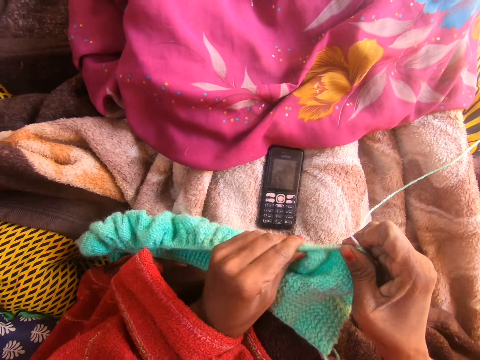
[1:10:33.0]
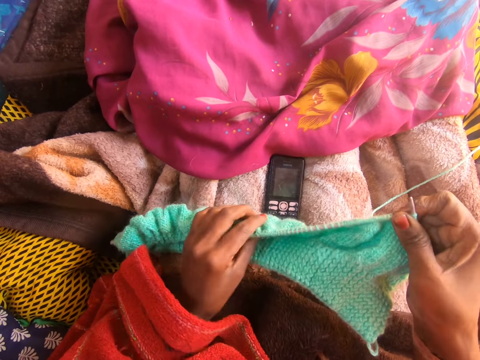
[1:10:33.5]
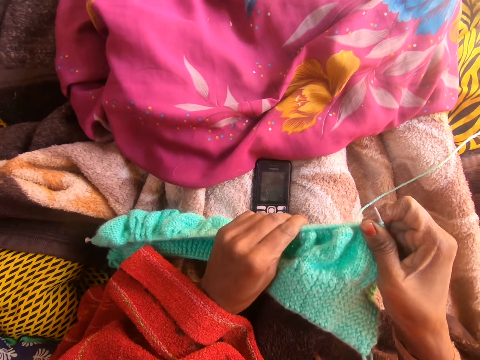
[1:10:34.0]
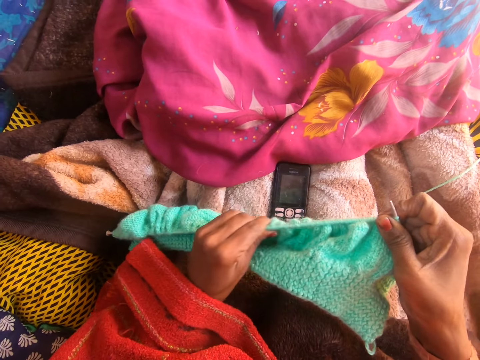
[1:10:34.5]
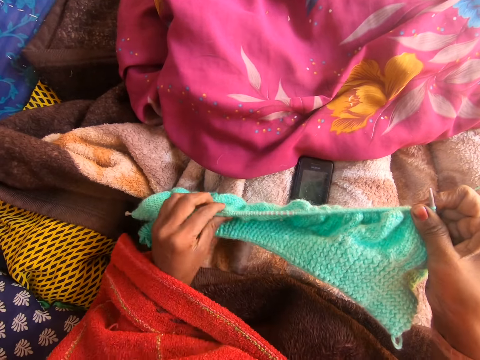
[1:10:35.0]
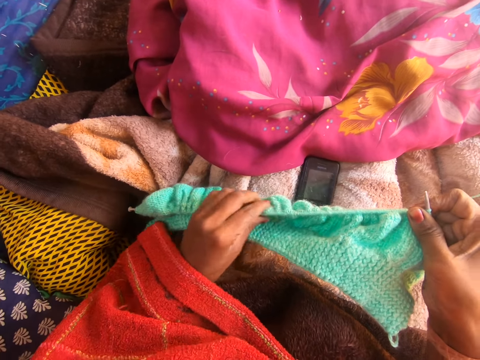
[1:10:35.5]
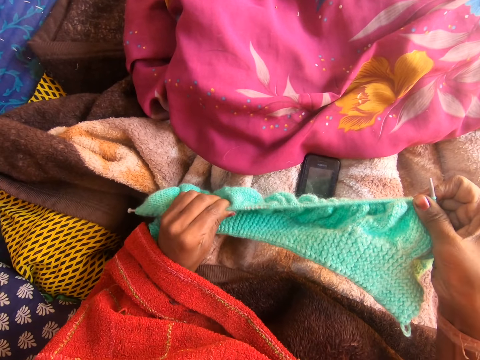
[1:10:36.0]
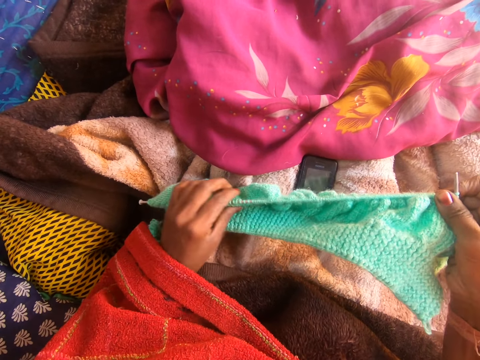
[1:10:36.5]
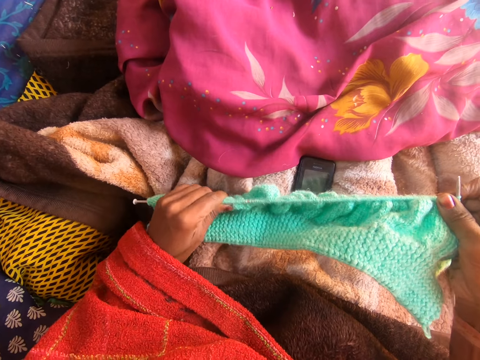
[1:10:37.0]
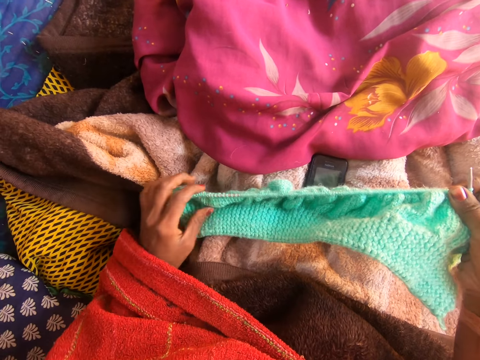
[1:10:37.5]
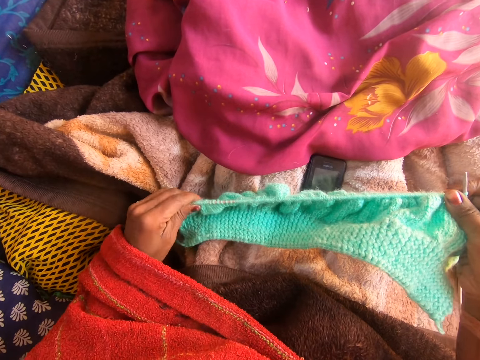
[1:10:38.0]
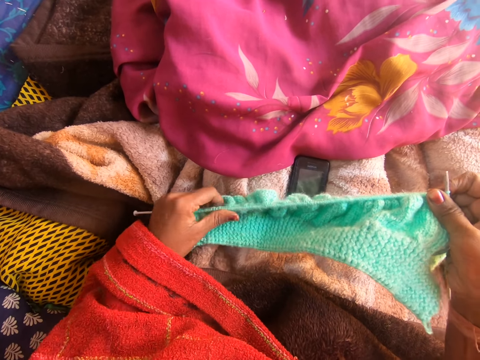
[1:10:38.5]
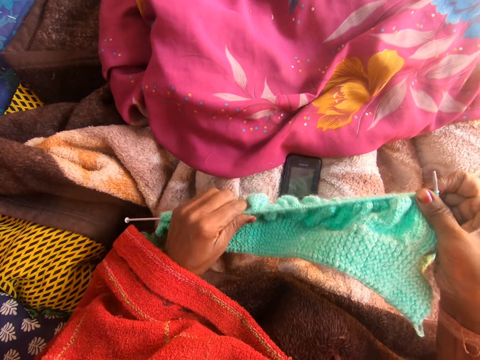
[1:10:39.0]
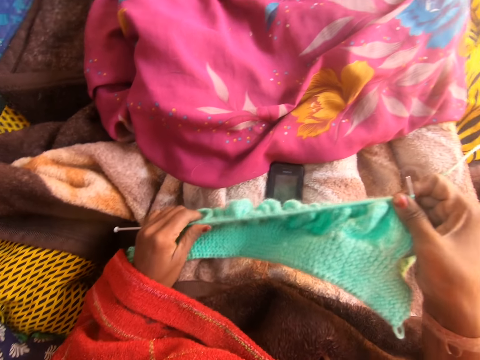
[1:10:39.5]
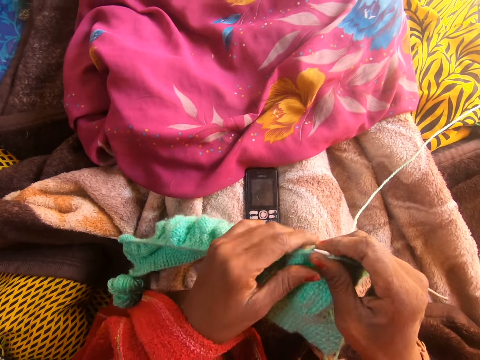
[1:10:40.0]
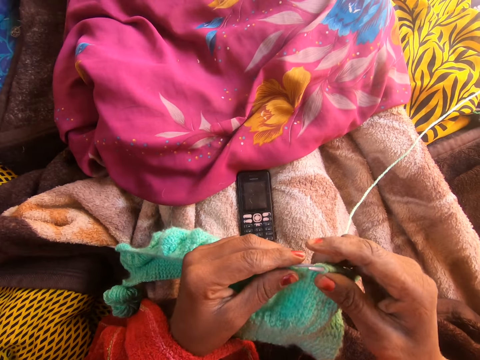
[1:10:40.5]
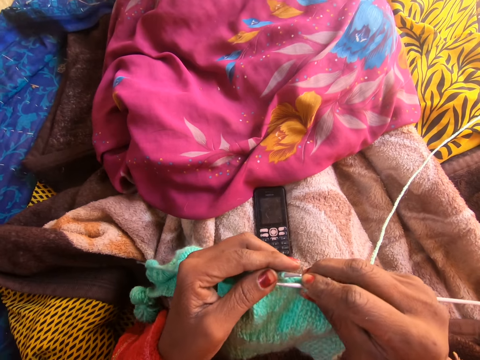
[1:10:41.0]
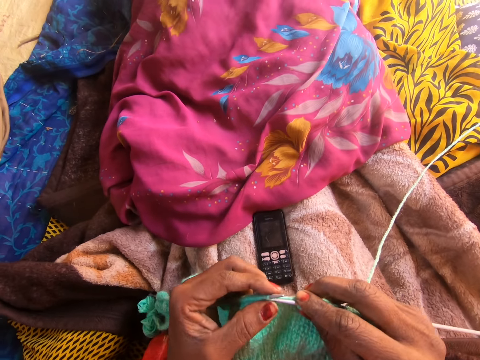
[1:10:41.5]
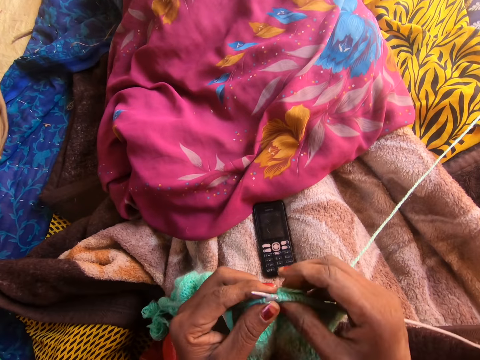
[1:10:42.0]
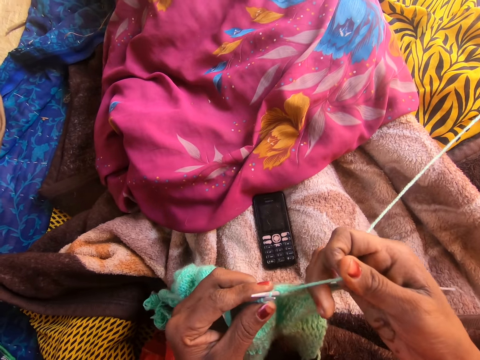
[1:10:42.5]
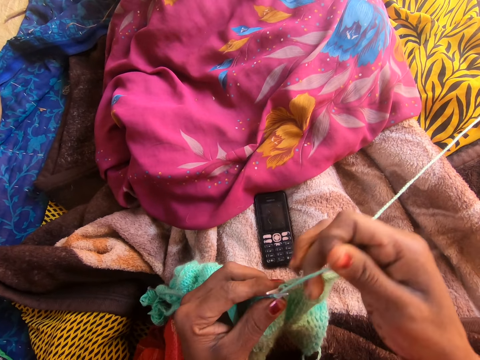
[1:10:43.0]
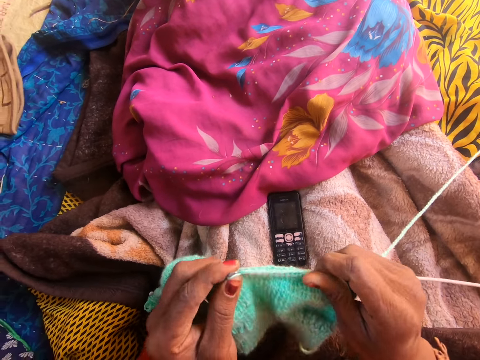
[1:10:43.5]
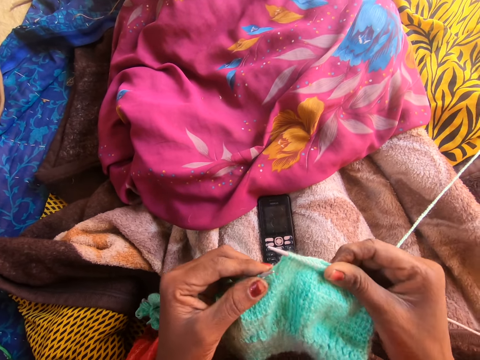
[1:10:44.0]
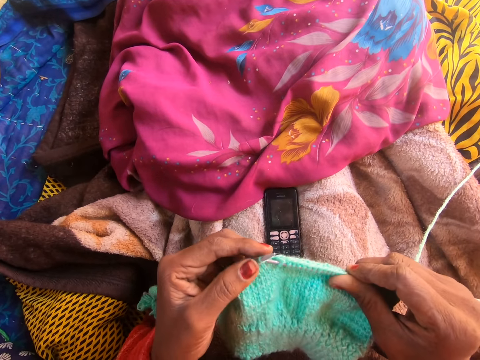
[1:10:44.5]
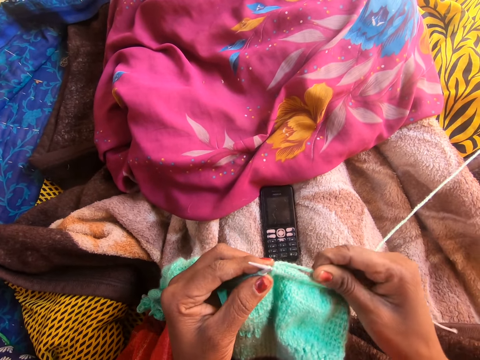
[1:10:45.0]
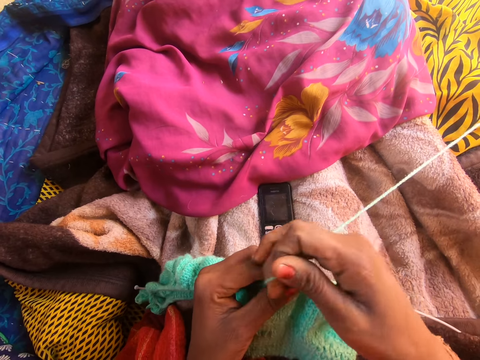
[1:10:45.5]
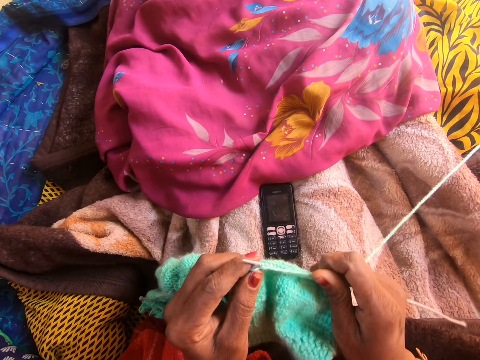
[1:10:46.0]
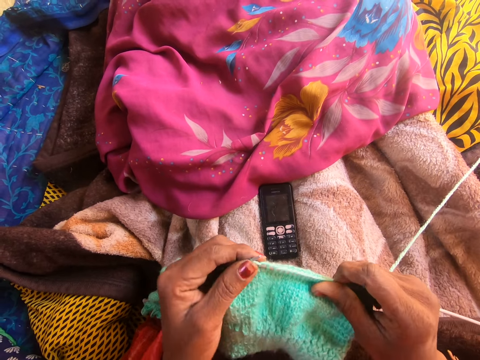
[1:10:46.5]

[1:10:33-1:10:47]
The camera wearer adjusts the yarn along the knitting pin with her left hand. She pulls the knitted yarn towards her right hand. She talks to a person on the phone. She knits the wool with the knitting needles.

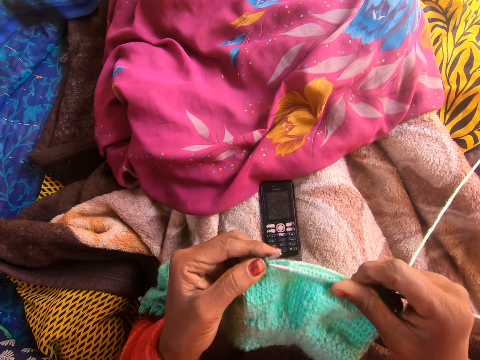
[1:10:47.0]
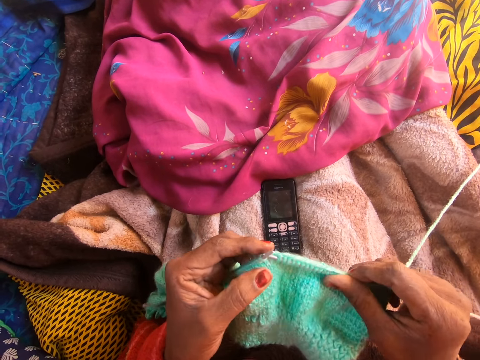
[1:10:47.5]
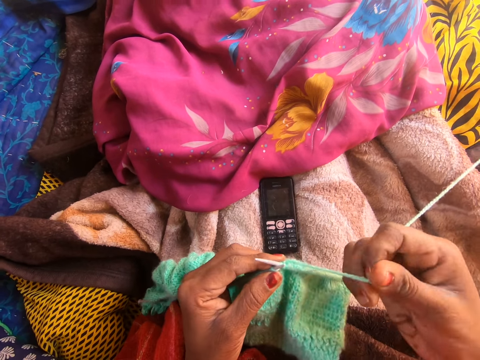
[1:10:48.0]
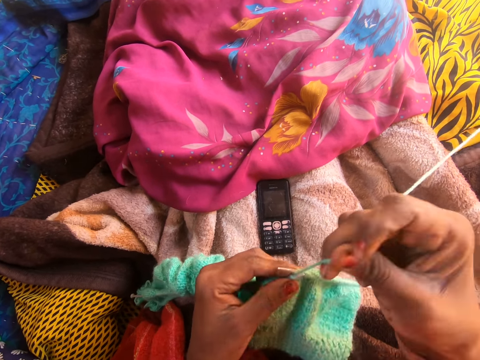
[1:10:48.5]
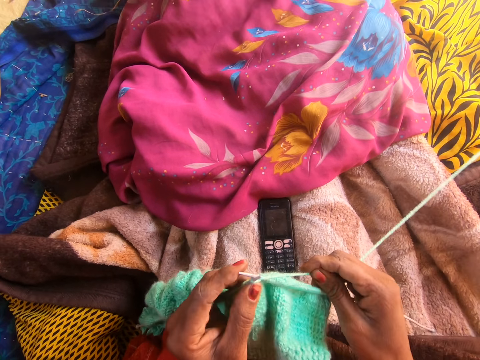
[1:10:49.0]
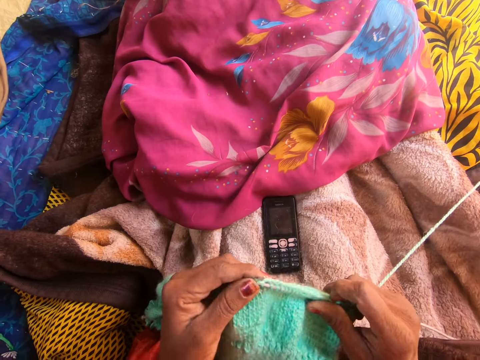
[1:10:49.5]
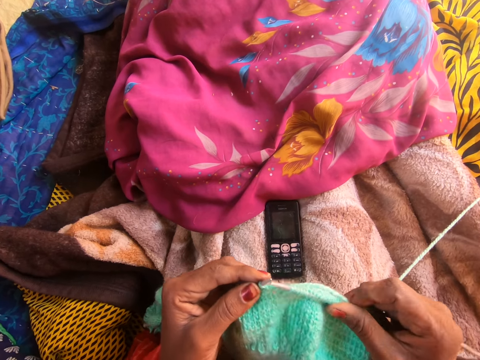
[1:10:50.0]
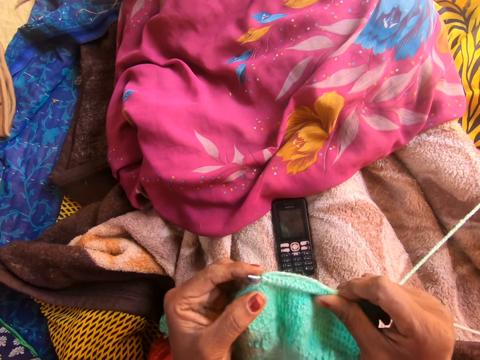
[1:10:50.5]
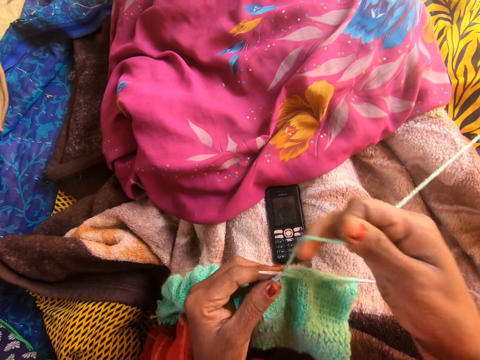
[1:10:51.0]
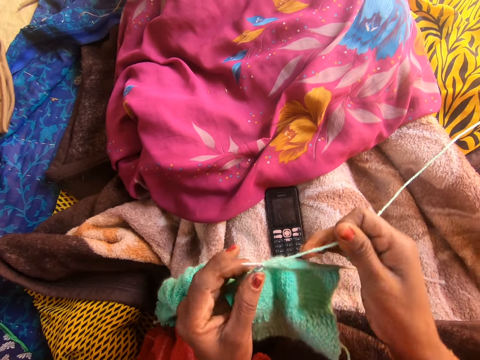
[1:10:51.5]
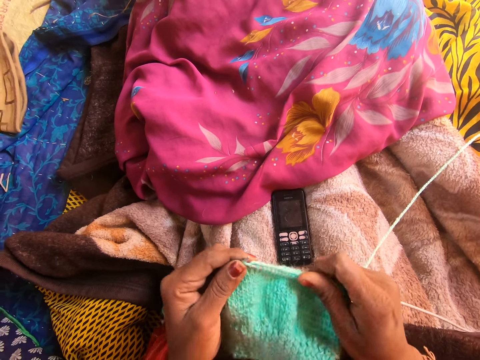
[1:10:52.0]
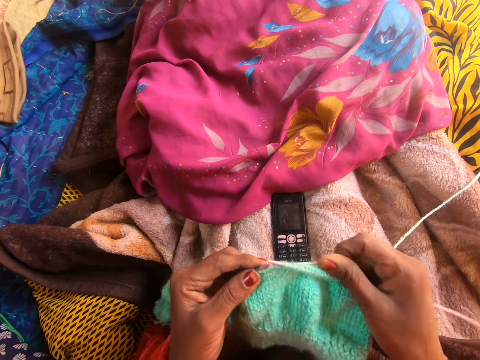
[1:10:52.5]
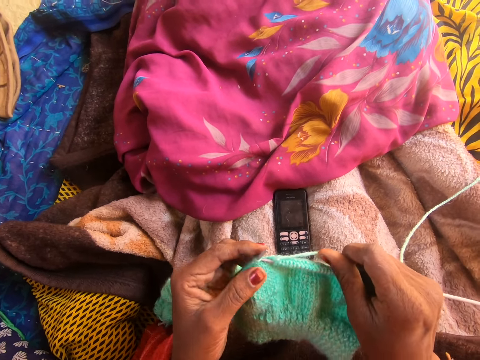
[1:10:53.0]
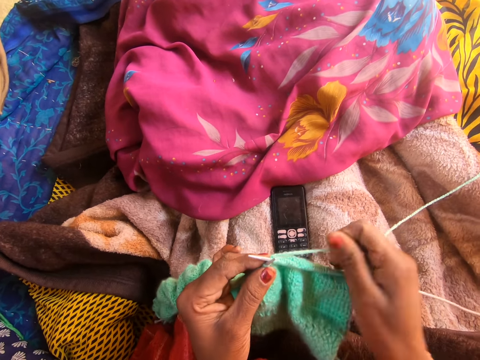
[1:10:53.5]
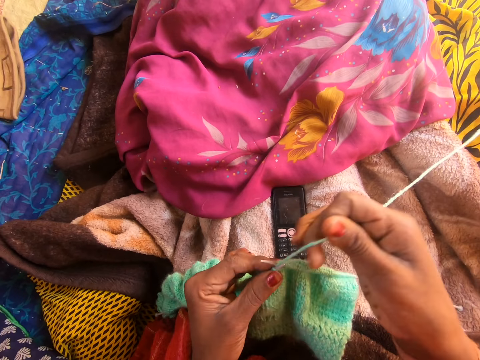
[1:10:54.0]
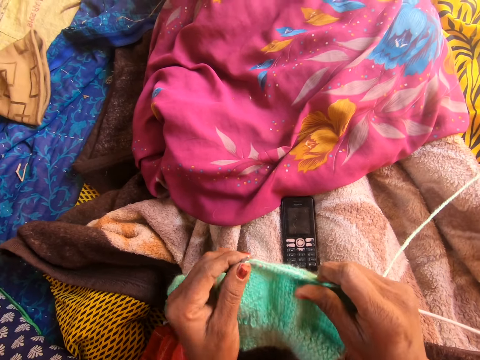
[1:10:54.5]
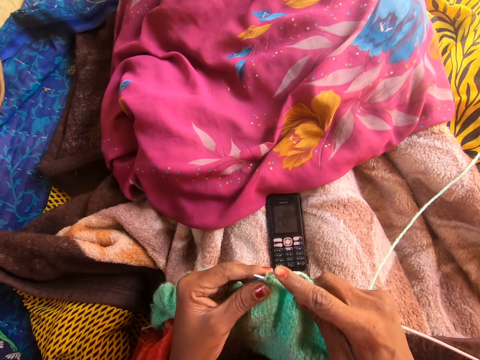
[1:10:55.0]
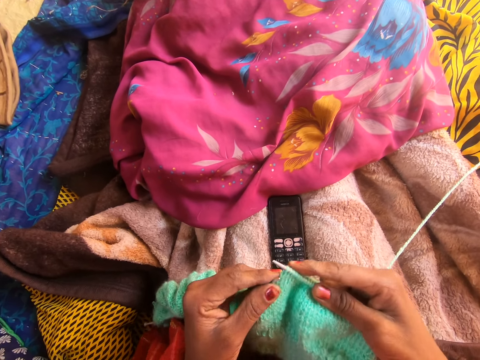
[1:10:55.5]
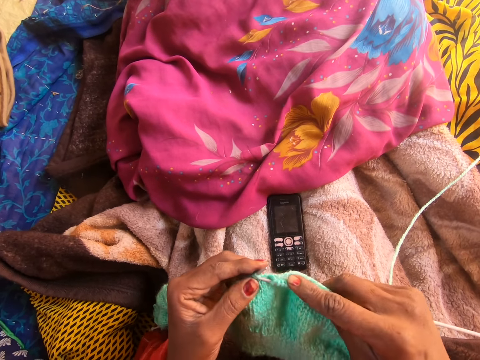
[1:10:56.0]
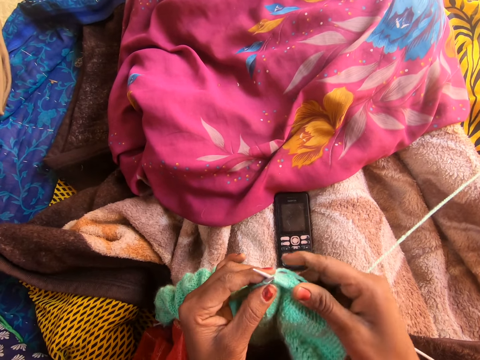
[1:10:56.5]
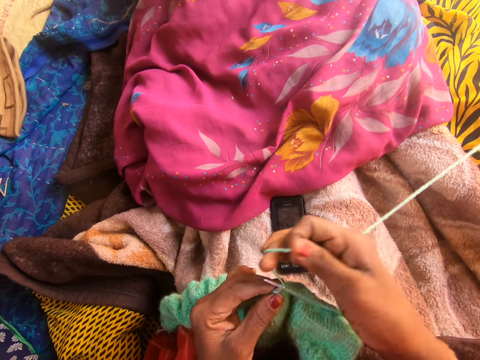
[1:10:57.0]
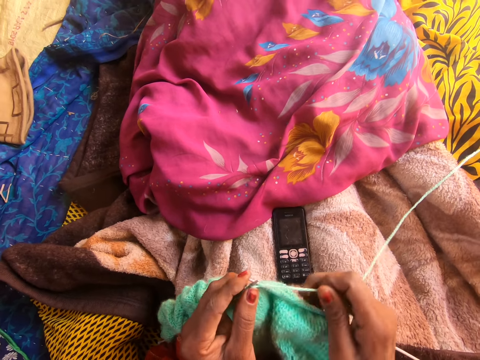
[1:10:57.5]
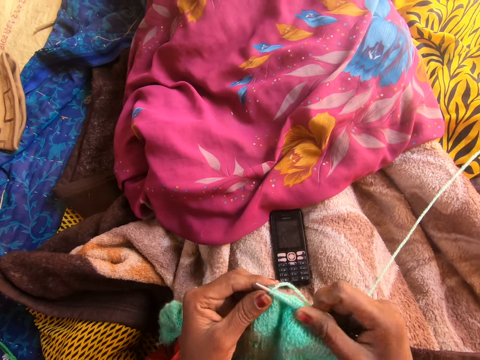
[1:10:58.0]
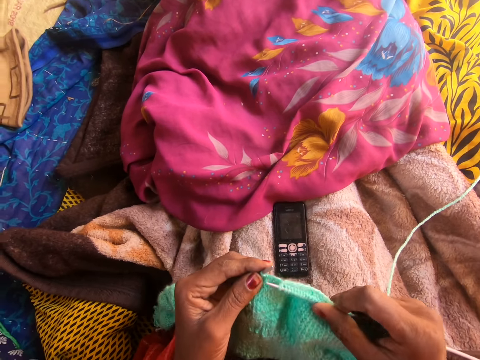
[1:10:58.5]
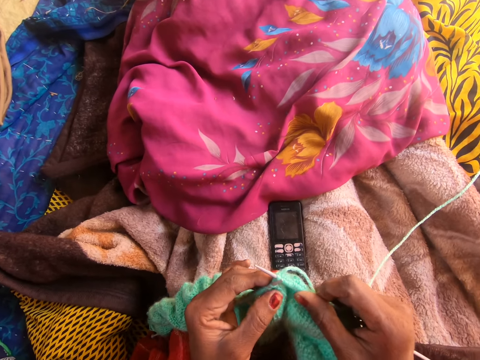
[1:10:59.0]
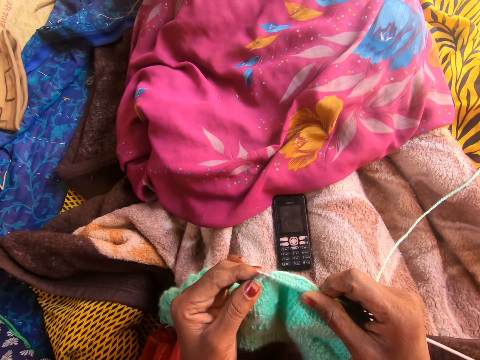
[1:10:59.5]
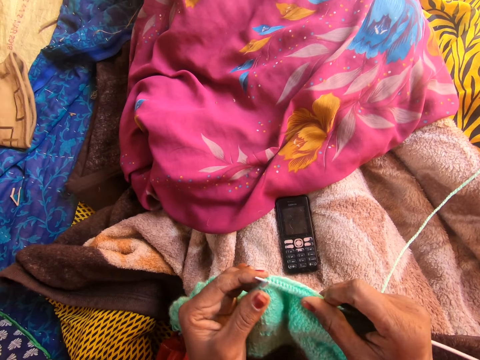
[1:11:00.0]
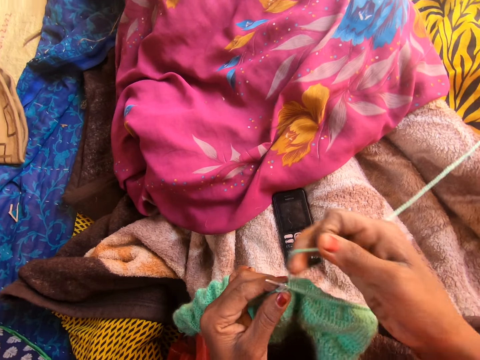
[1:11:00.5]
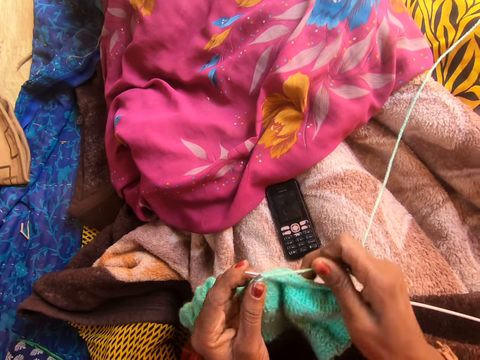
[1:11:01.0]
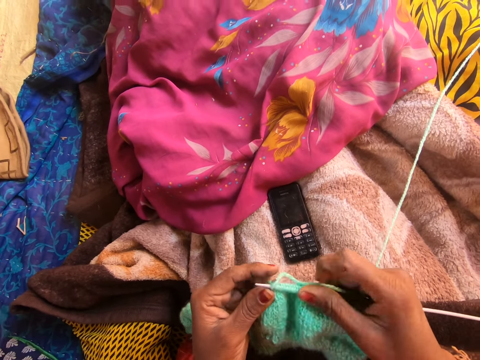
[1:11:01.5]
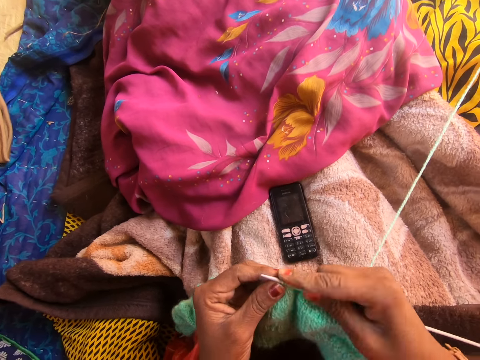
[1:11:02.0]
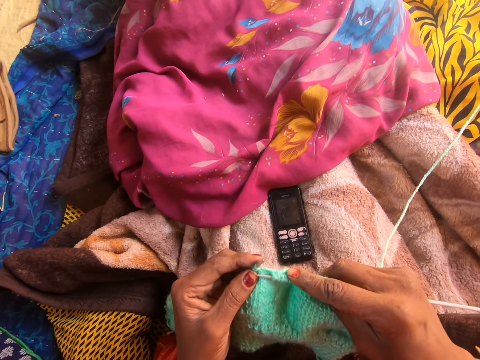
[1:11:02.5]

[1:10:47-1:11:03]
The camera wearer talks to a person on the phone. They knit the wool with the knitting needles. They talk to the person on the phone. They knit the wool with the knitting needles. They talk to the person on the phone. They knit the wool with the knitting needles.
